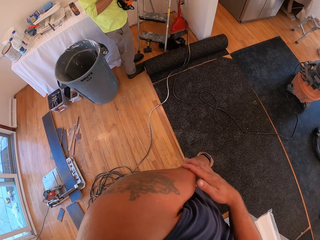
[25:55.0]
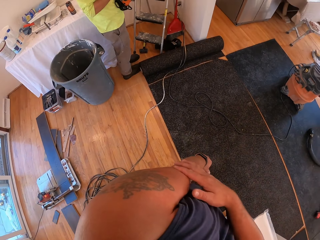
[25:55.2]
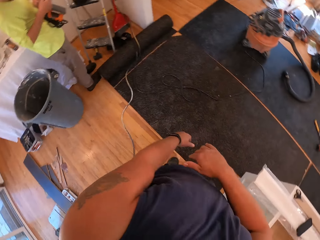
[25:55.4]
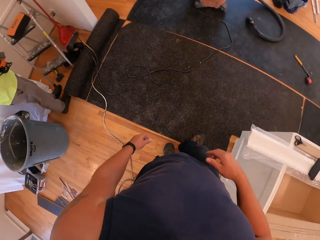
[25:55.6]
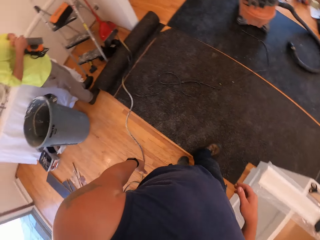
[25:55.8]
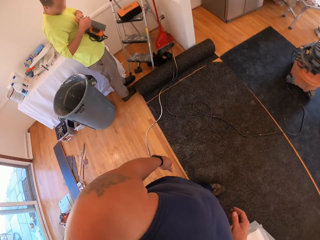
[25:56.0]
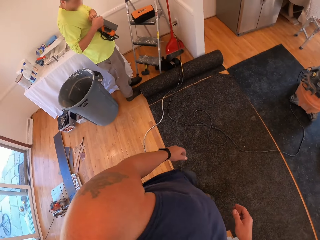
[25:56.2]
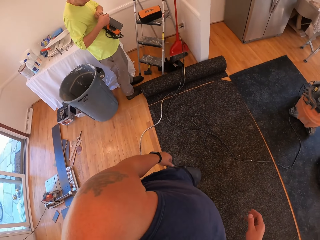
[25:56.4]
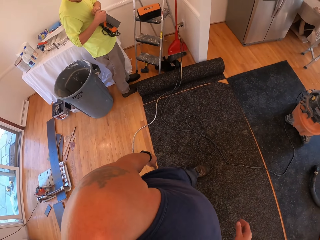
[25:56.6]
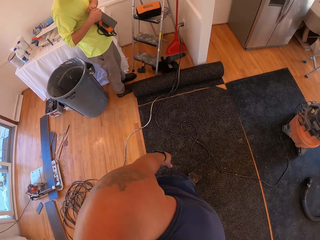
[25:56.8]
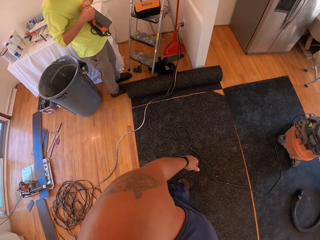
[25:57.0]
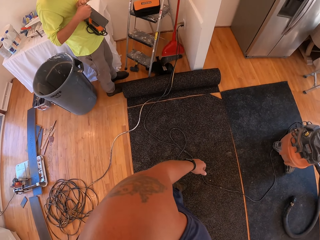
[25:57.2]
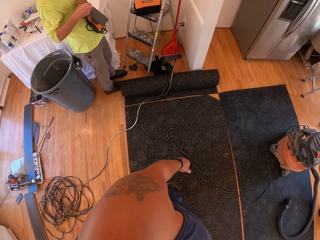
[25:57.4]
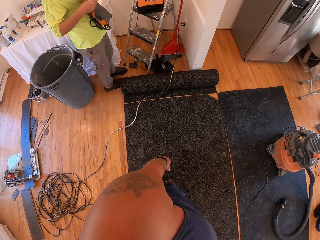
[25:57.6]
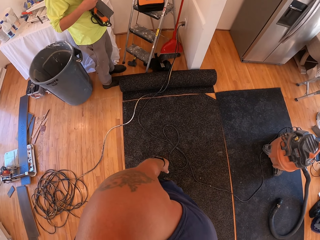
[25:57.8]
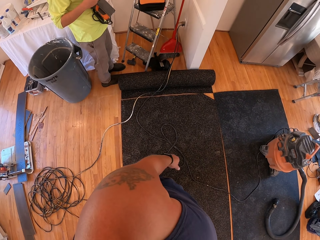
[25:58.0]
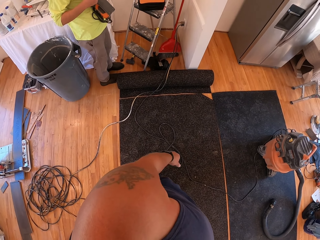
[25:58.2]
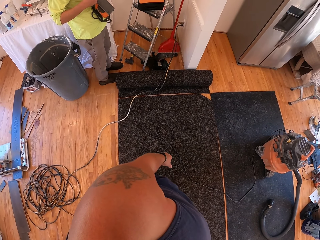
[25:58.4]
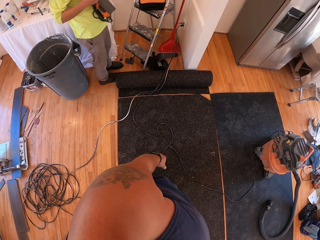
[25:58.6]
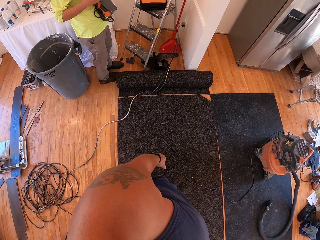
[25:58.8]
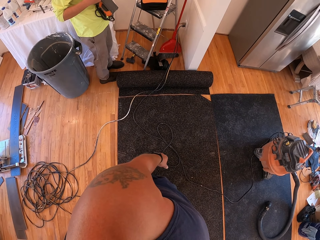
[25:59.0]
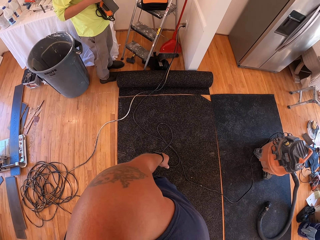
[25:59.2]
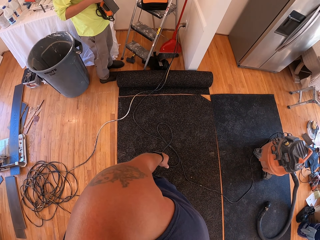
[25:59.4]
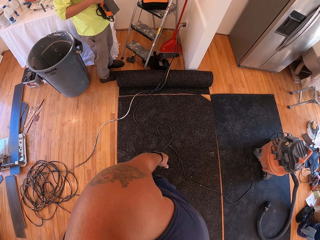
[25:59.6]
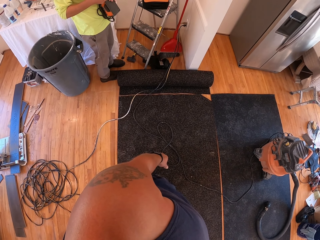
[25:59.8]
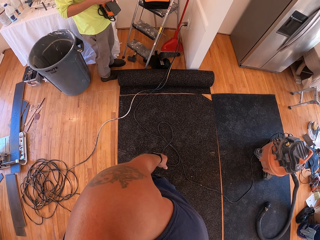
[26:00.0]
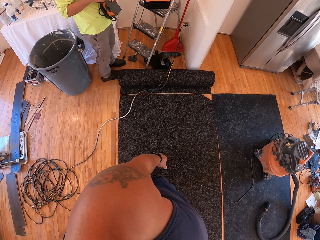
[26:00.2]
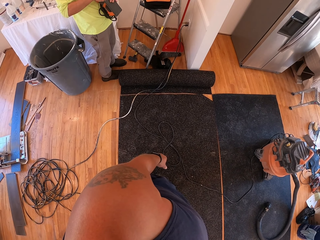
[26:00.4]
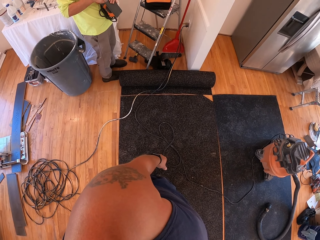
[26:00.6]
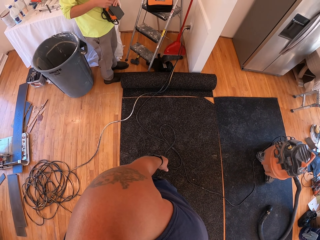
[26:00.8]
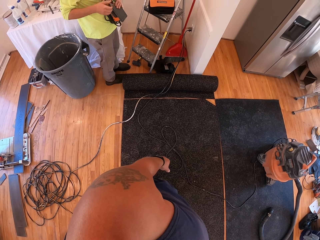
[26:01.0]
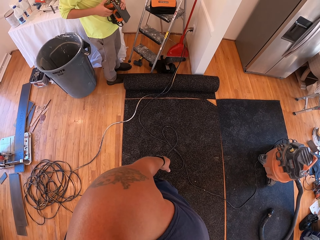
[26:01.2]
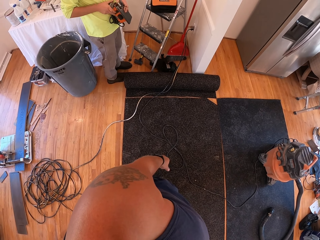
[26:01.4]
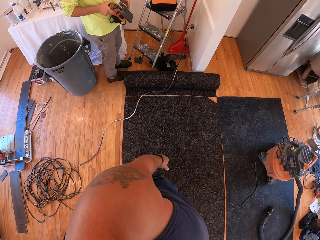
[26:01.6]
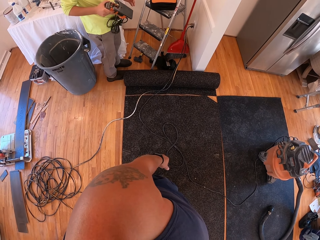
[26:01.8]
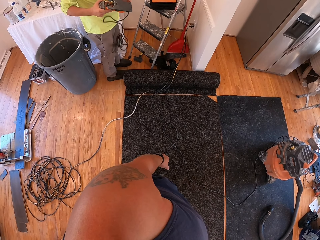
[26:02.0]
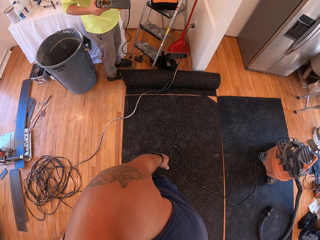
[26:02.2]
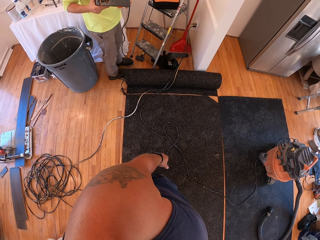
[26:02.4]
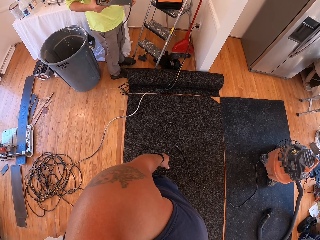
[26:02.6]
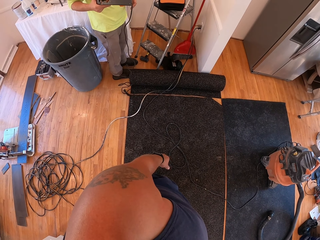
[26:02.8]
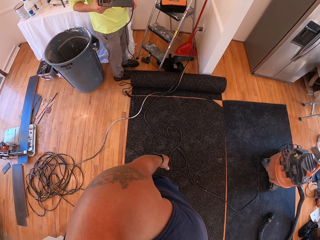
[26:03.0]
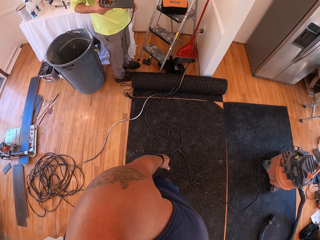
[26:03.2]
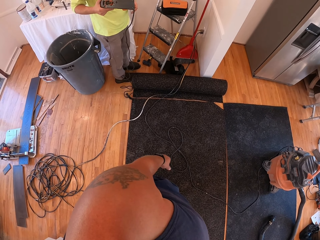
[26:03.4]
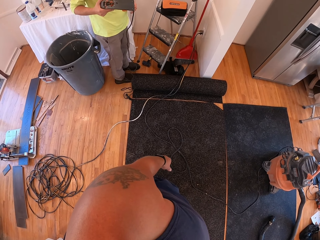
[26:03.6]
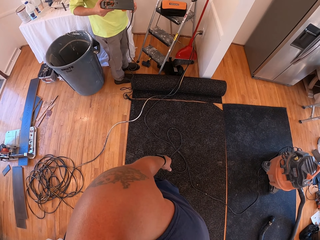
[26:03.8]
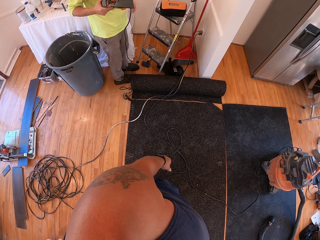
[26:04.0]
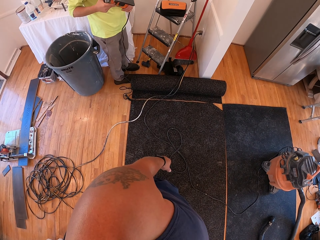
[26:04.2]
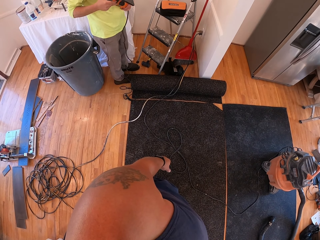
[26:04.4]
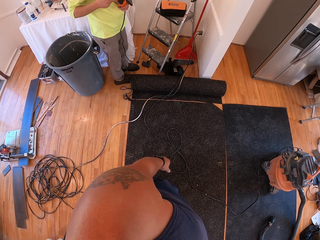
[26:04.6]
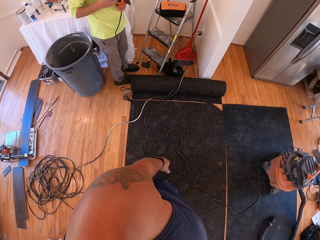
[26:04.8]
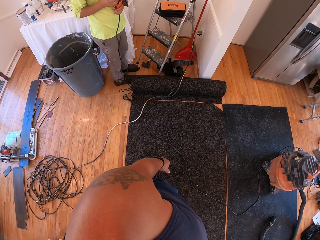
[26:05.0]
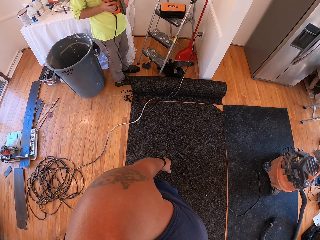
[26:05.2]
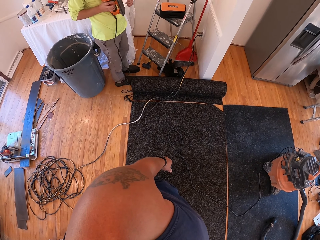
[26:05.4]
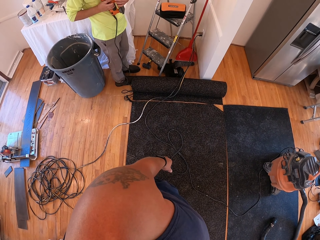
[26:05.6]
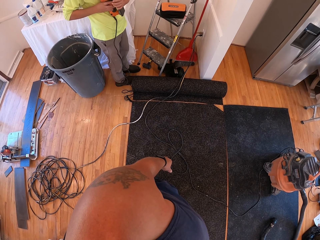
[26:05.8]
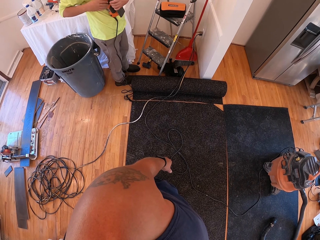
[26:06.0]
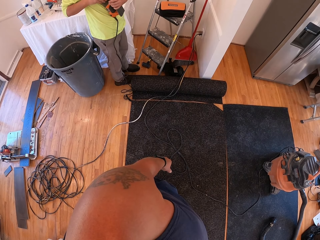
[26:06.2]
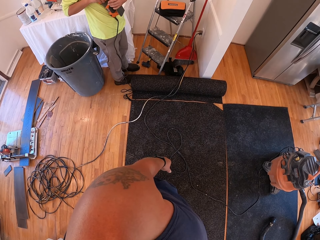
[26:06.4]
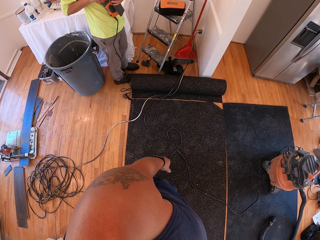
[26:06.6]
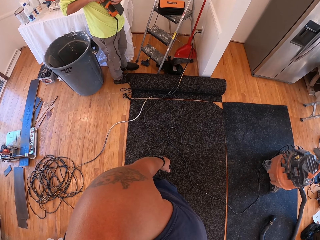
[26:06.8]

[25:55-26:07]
The camera wearer scratches his hand. A person holds a cutting machine. The person unties the cord of the electric planer with the right hand.

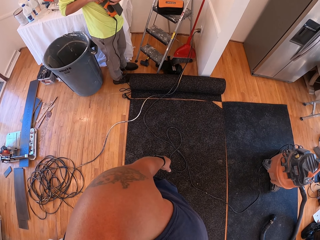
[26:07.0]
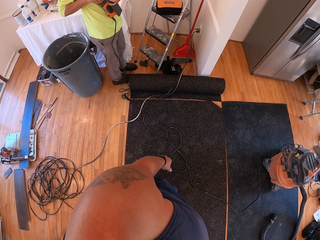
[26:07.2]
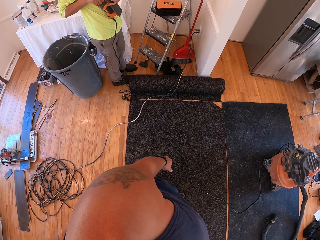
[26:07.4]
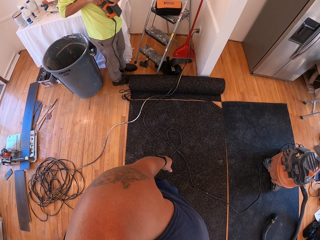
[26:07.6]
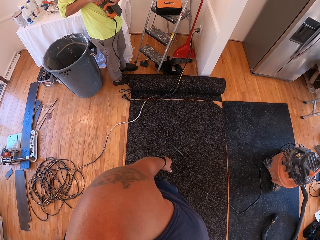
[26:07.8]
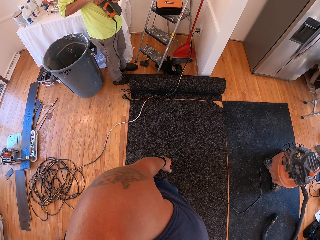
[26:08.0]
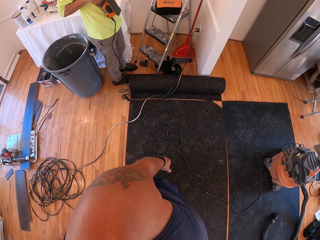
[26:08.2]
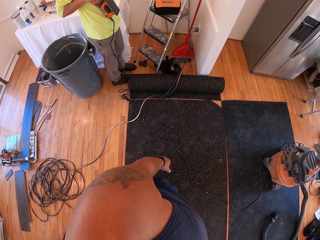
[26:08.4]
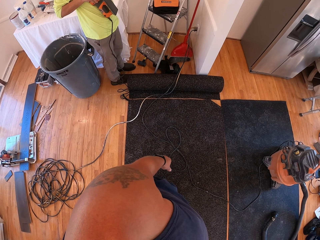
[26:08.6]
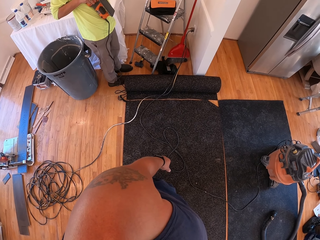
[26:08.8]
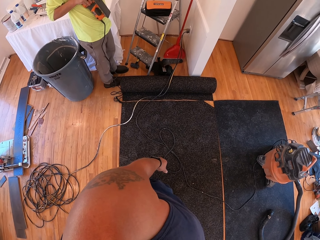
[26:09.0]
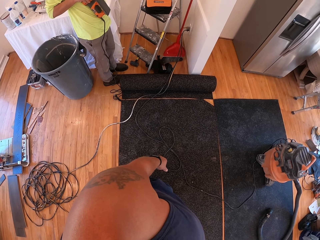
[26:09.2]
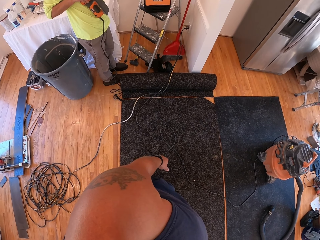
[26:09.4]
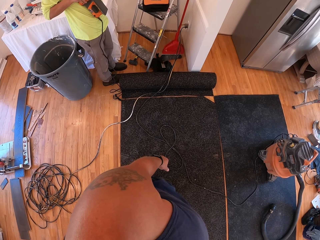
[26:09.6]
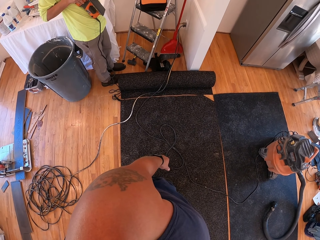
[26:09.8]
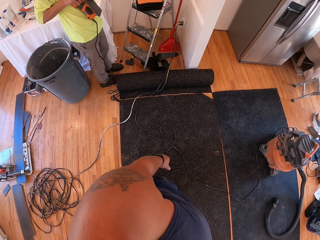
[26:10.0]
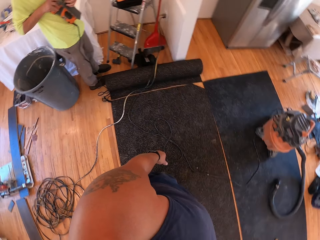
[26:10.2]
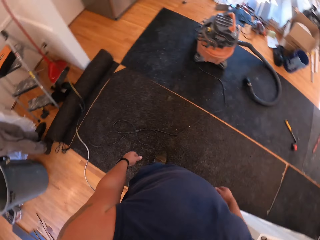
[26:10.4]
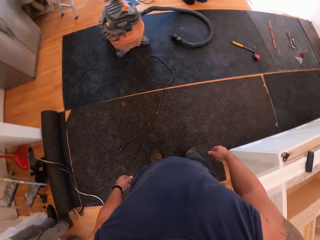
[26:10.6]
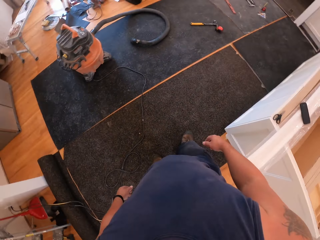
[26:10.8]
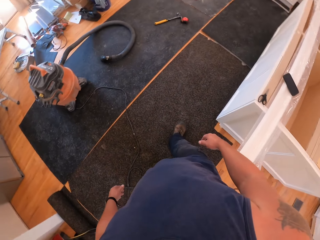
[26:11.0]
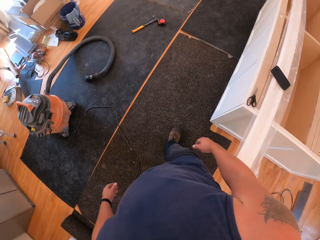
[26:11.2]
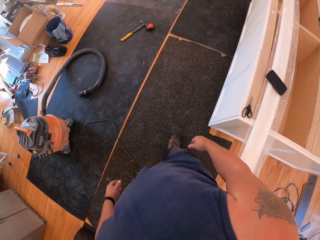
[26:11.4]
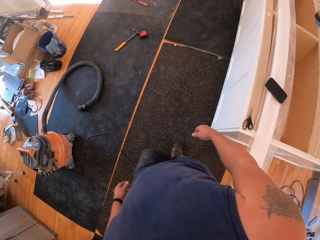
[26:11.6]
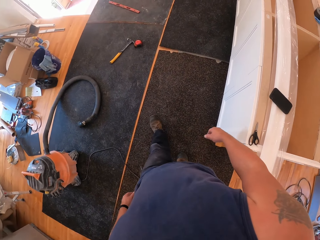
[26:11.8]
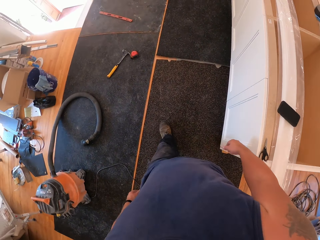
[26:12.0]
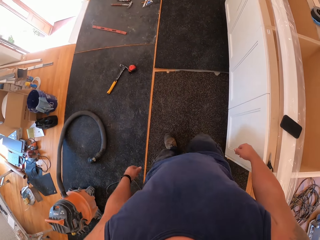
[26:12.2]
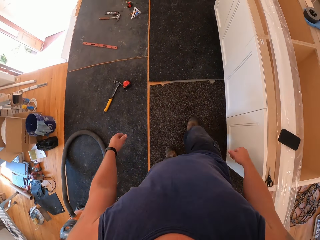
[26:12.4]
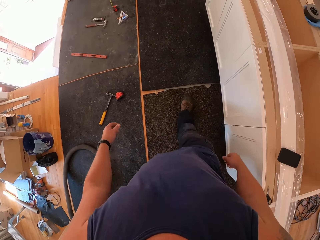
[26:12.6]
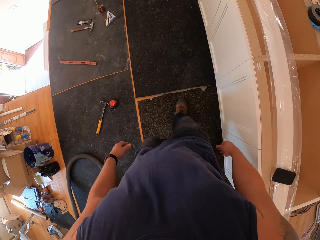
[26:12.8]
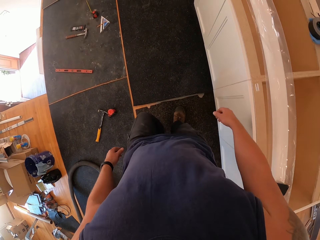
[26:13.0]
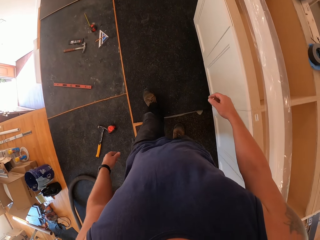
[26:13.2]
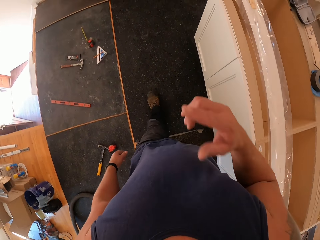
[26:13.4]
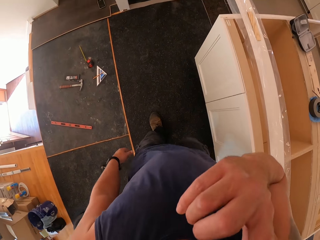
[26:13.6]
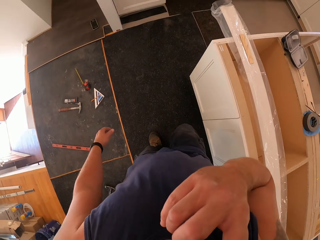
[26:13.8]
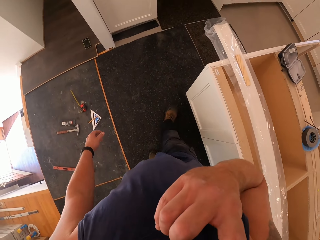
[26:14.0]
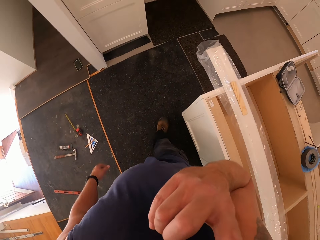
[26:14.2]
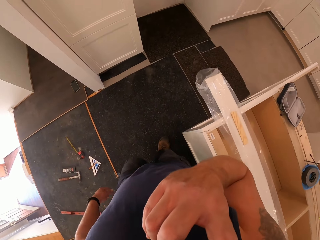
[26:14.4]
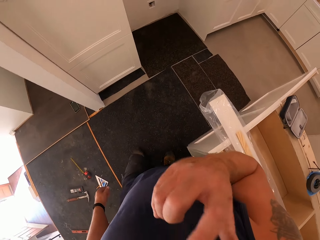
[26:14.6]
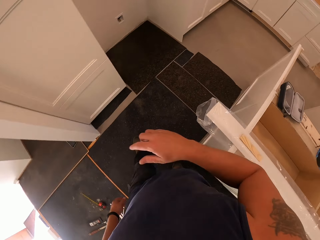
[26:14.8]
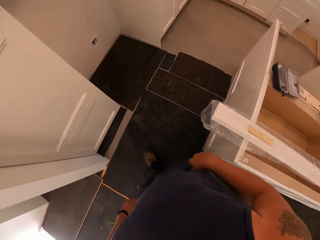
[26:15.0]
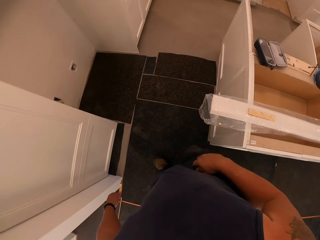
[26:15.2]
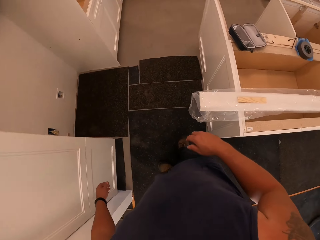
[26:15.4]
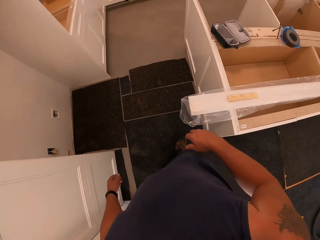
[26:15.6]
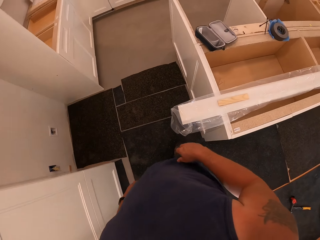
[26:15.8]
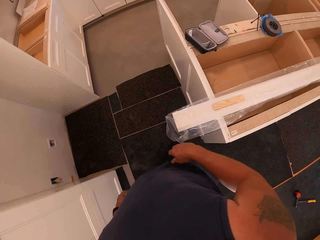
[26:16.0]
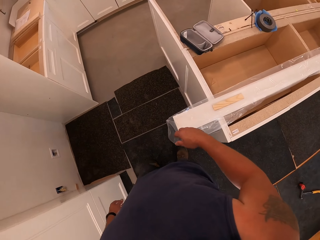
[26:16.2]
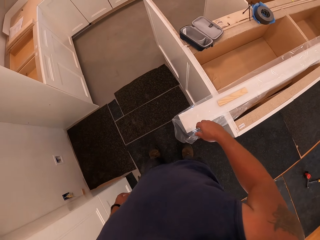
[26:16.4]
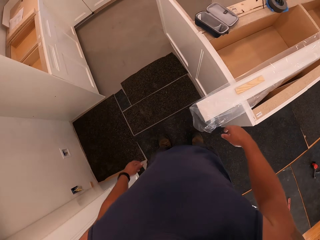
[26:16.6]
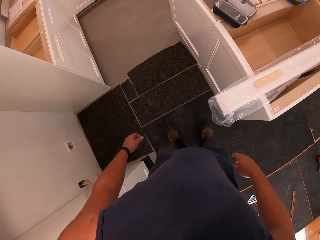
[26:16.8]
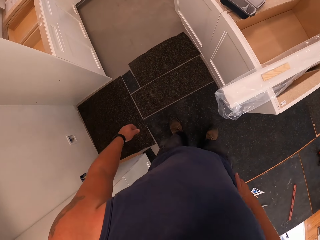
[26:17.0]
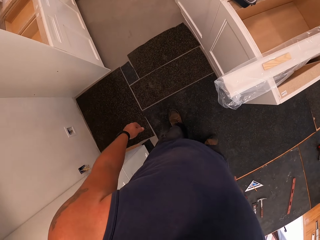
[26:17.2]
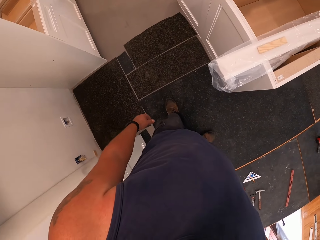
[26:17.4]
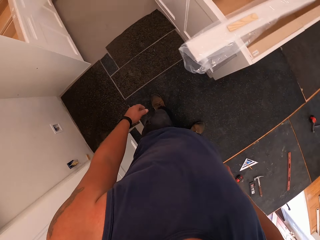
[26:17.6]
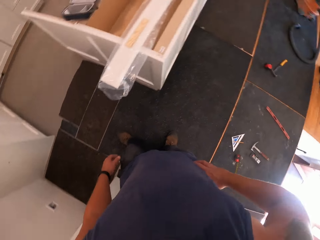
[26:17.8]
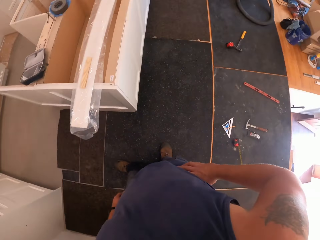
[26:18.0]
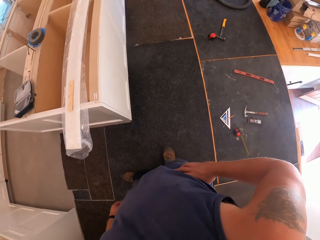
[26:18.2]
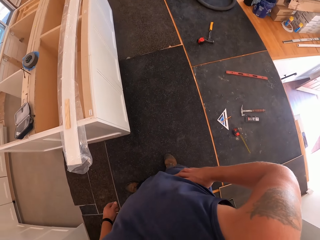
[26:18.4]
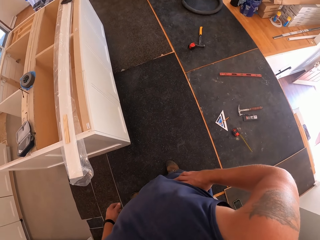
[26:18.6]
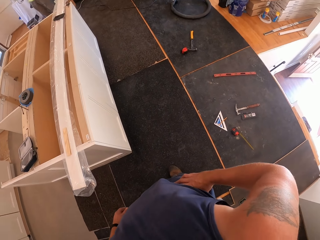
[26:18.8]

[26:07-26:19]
The camera wearer touches the face with the right hand. They place the right hand on the waist.
